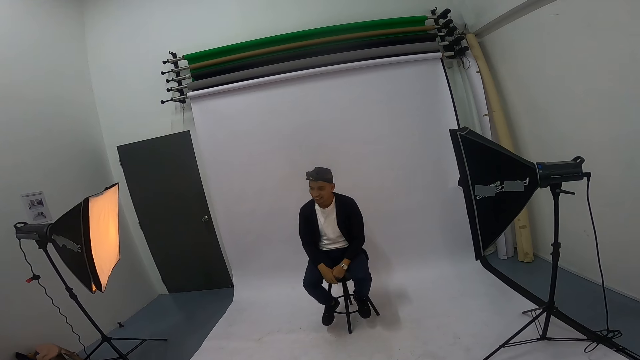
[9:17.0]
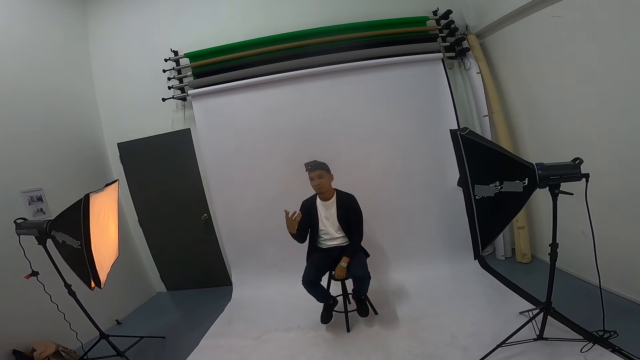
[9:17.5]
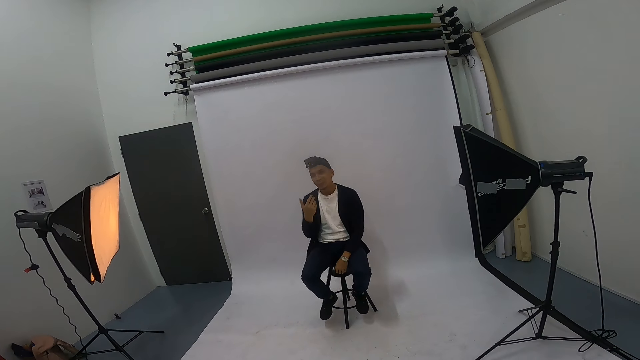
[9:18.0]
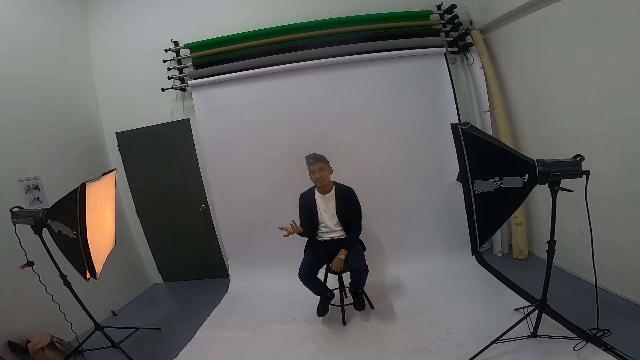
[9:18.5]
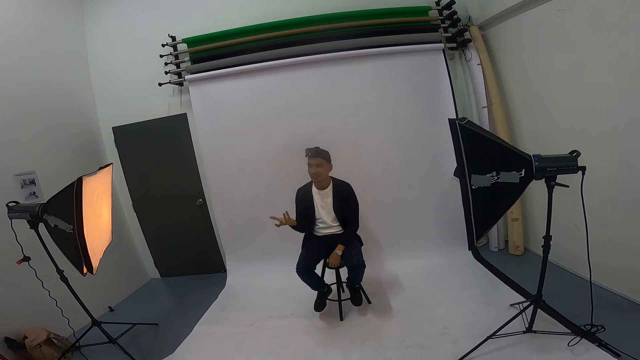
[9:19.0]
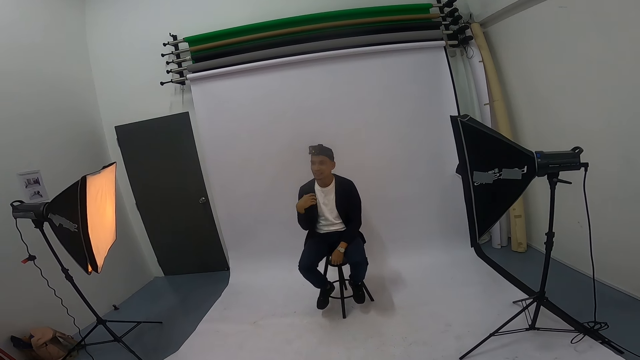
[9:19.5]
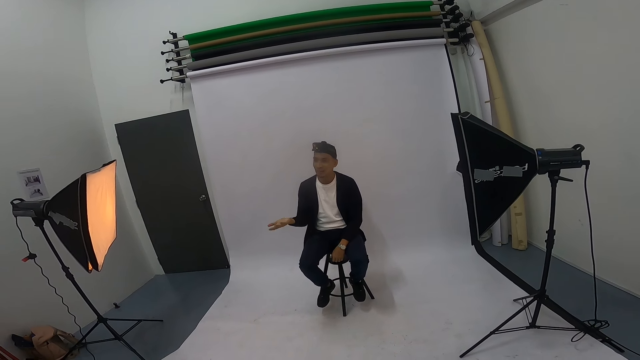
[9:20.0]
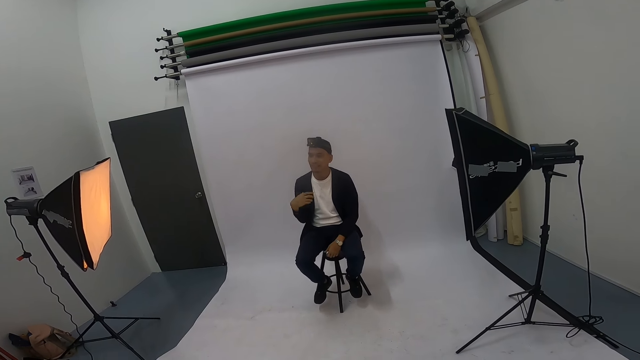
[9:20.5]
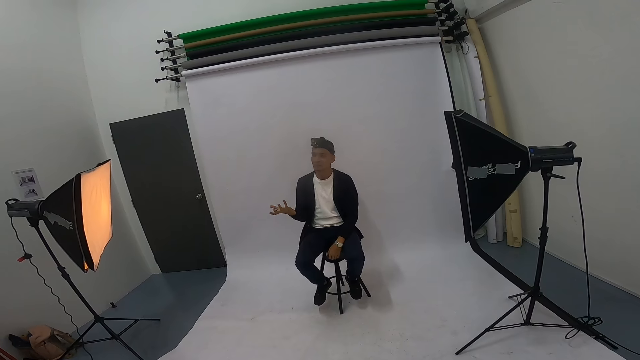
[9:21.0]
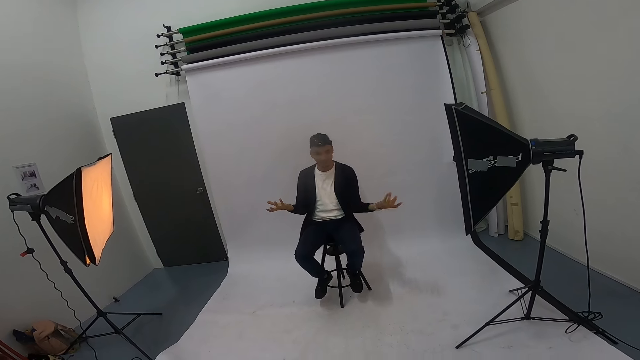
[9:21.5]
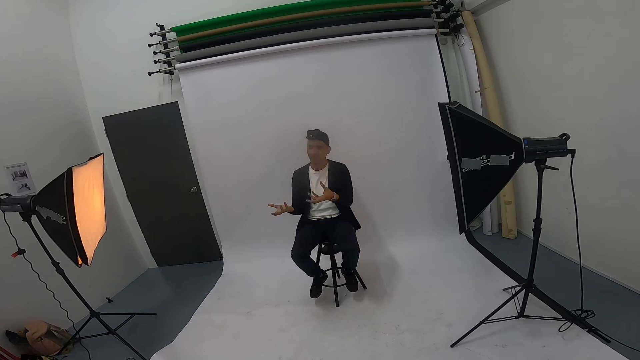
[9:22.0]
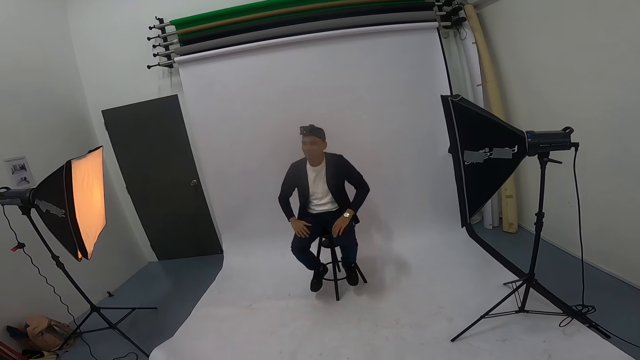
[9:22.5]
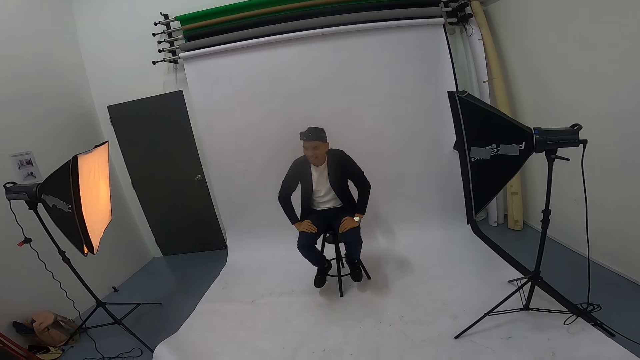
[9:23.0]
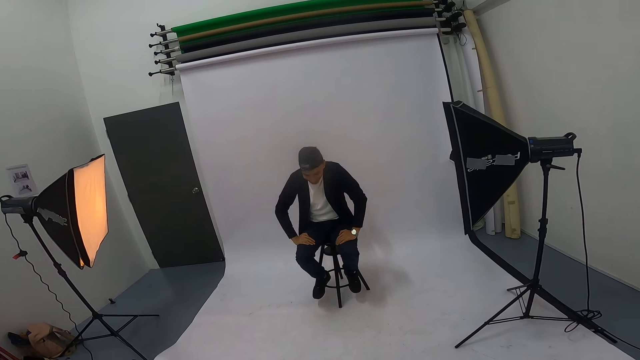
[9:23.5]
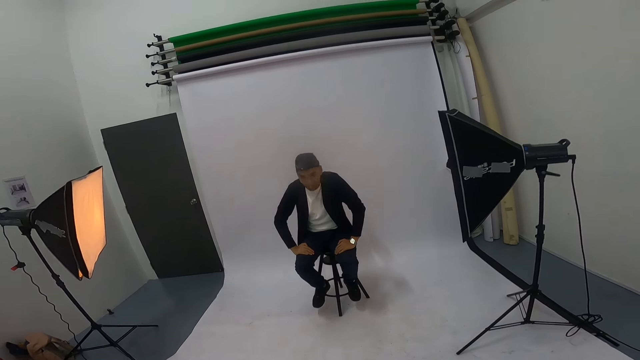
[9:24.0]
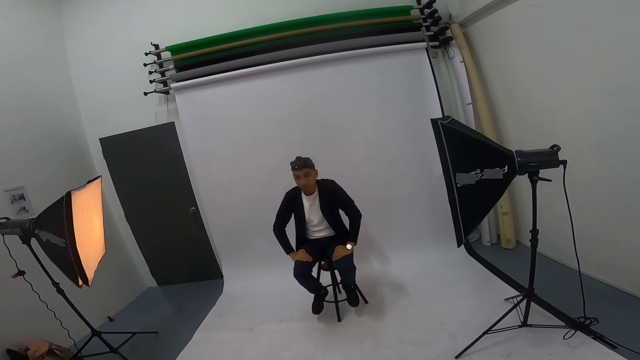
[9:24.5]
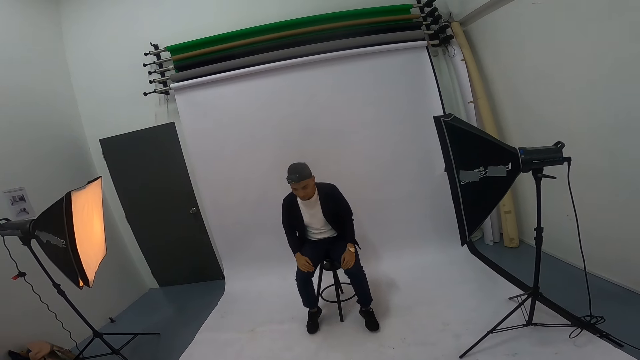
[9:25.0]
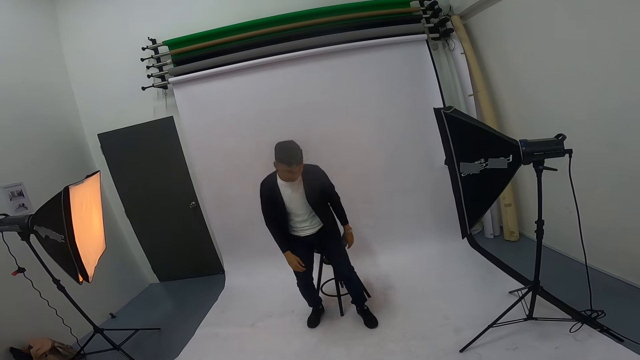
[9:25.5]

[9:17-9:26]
A man gestures to the camera wearer. The man places his hands on the lap.

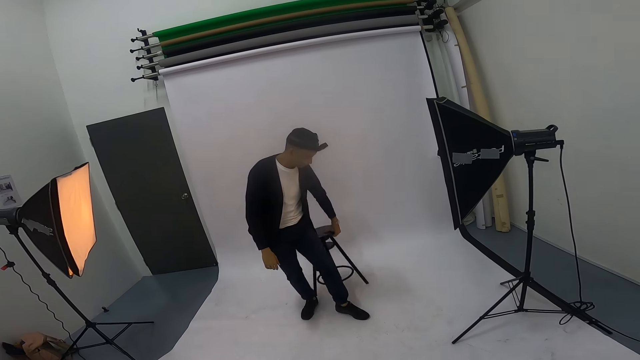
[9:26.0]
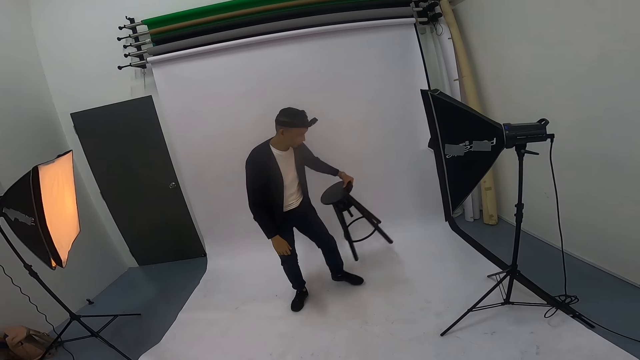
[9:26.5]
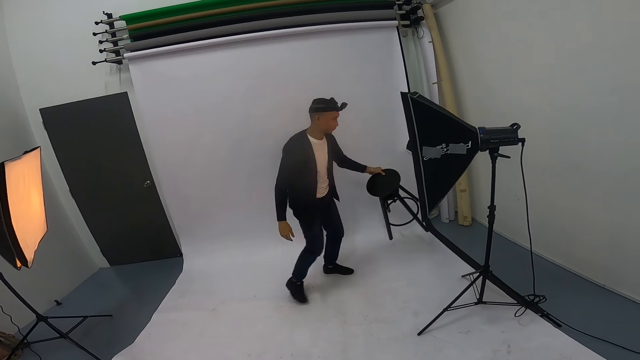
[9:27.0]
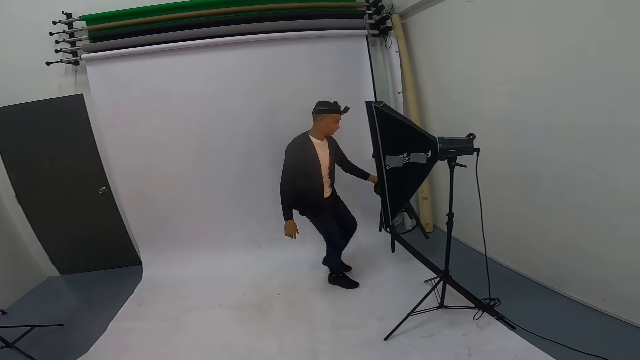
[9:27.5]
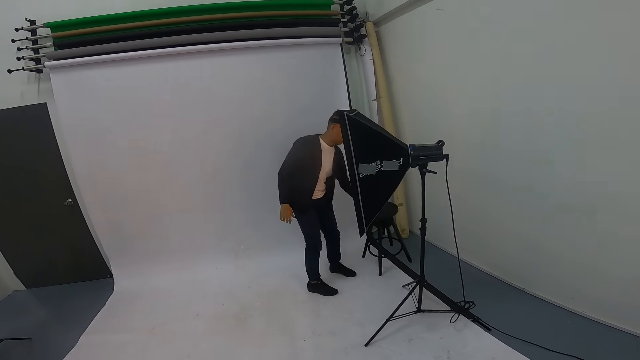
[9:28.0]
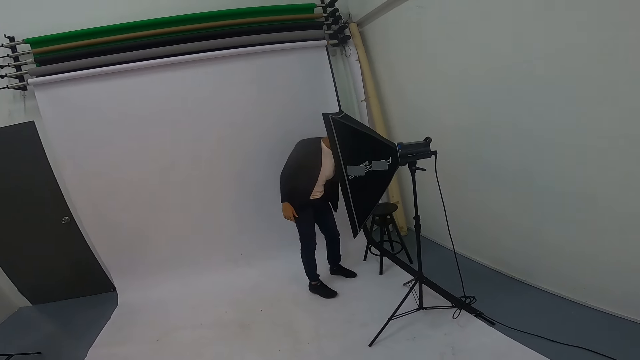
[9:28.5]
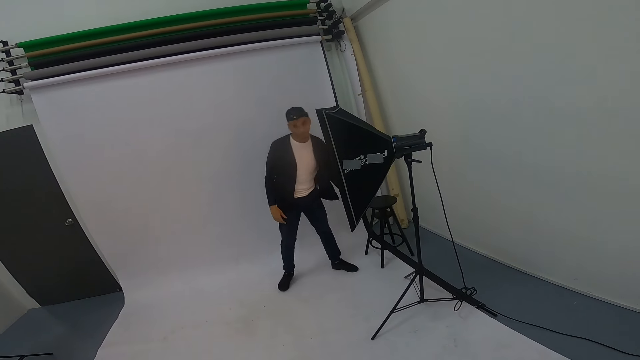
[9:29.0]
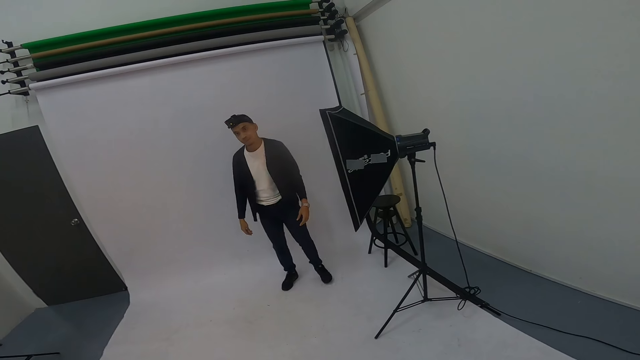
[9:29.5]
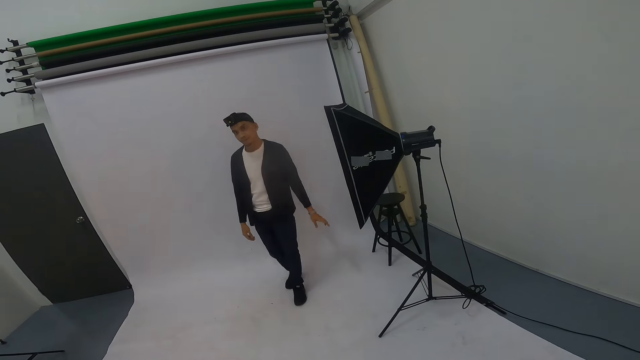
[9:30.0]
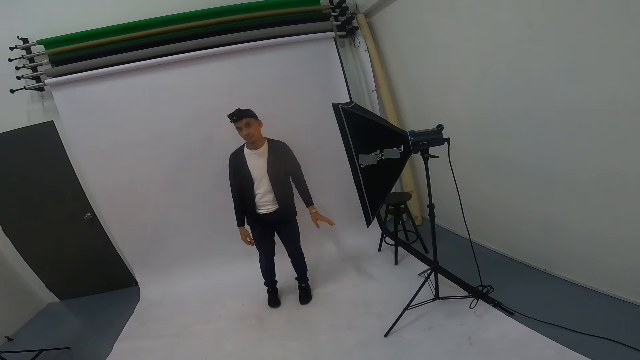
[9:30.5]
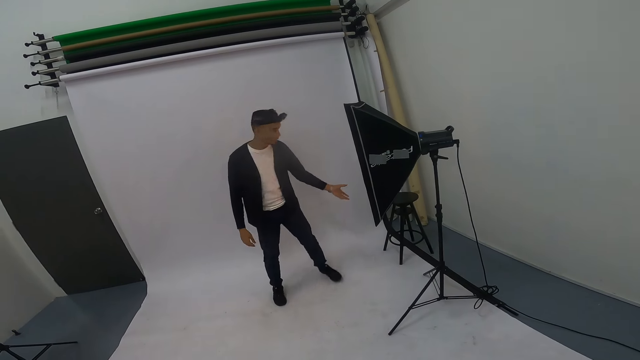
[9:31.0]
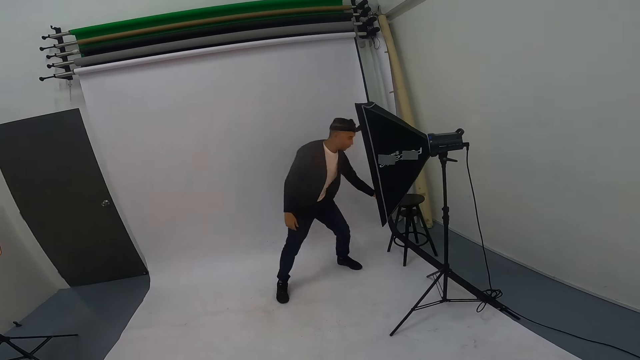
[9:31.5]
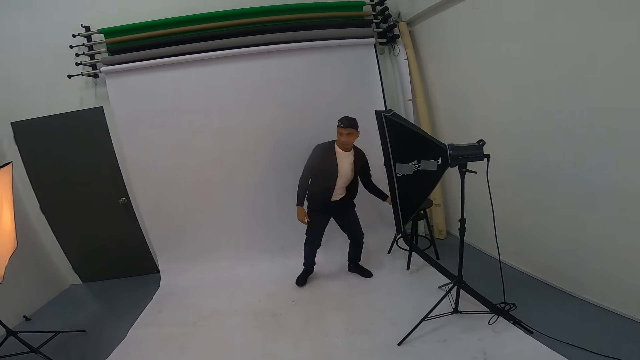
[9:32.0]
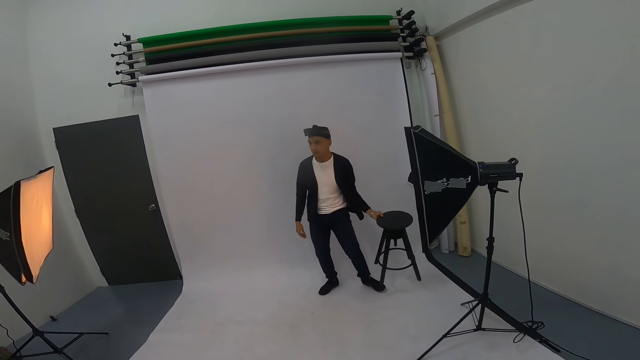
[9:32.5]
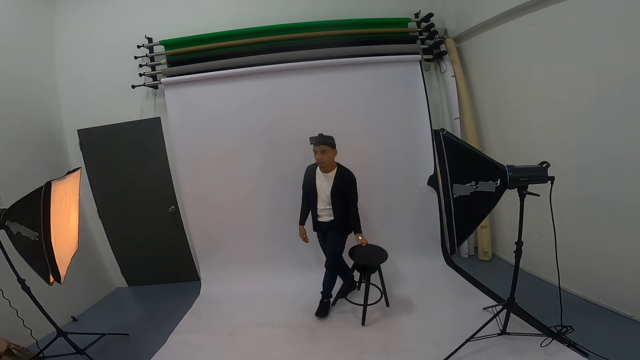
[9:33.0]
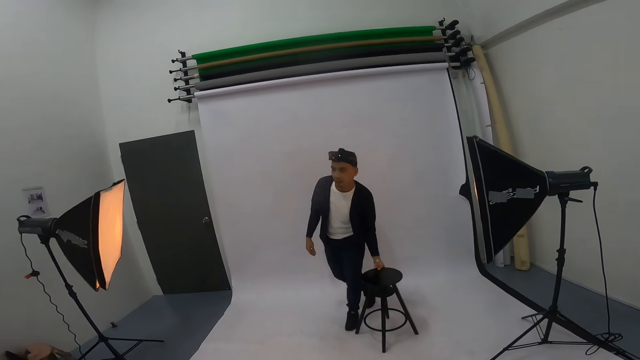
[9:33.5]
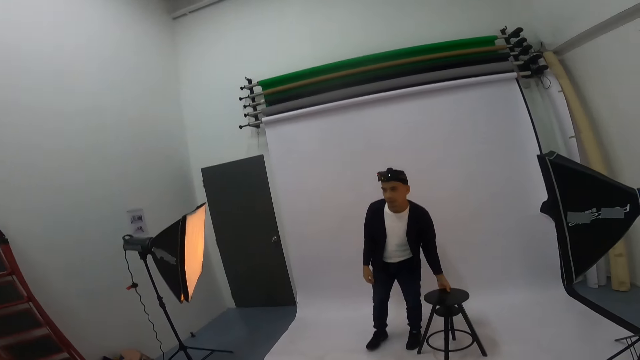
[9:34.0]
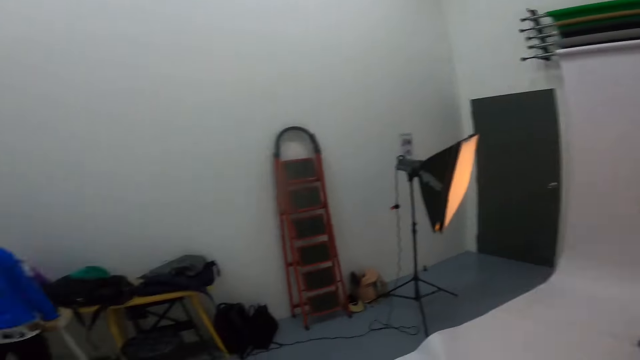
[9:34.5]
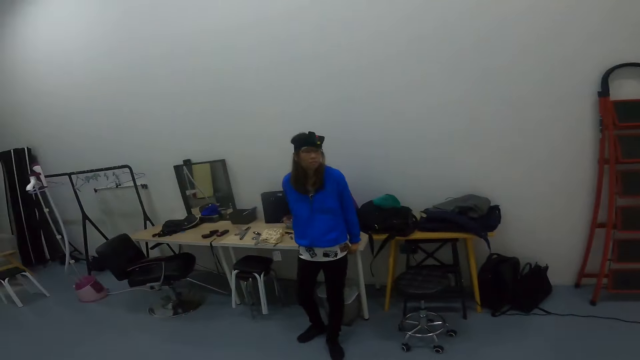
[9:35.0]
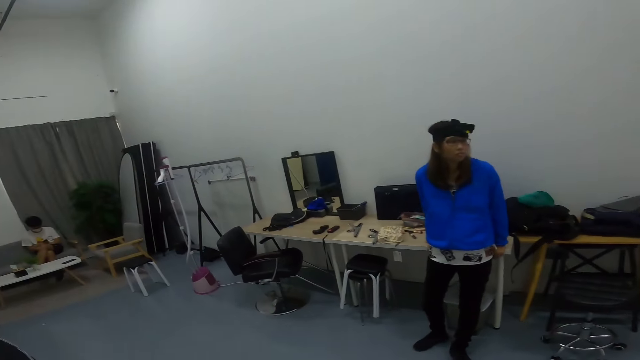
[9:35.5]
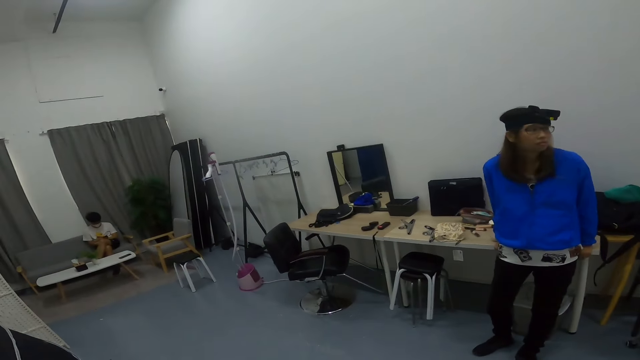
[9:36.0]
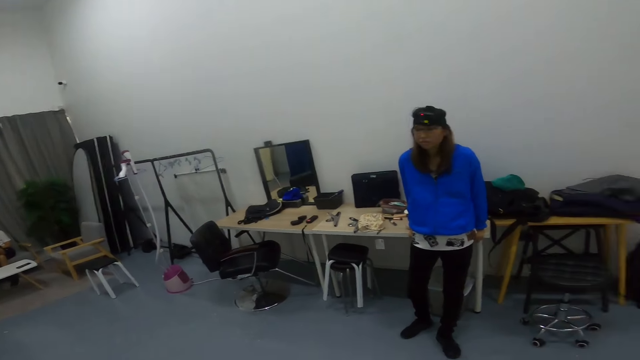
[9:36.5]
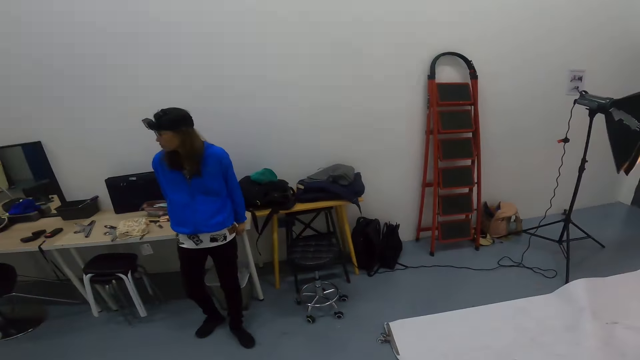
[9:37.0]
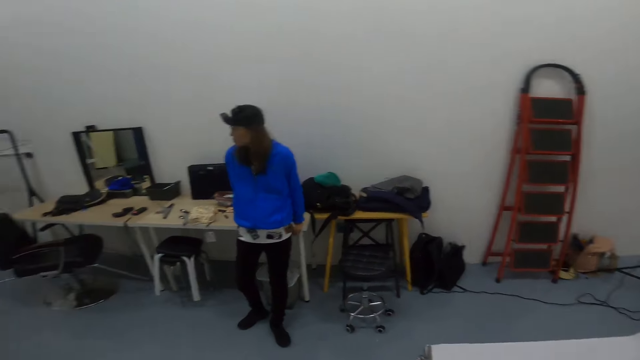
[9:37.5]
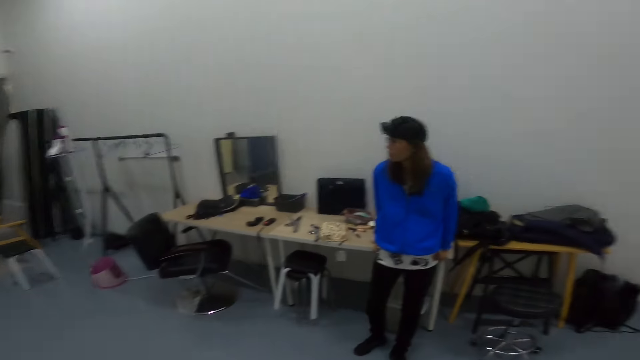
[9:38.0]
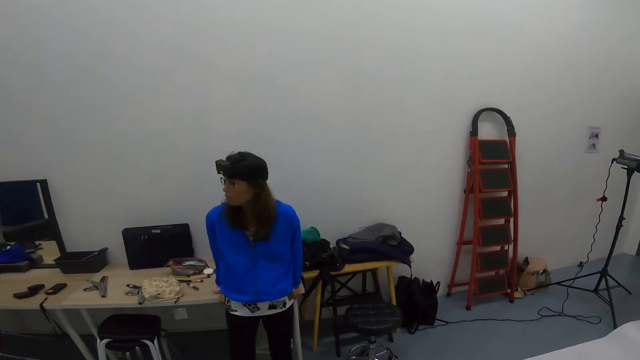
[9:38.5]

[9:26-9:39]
A man stands. The man lifts the stool from the floor and moves to the left. The man places the stool on the floor. The man moves to the left. The man lifts the stool from the floor and moves to the right. The man places the stool on the floor. The camera wearer looks around the room.
